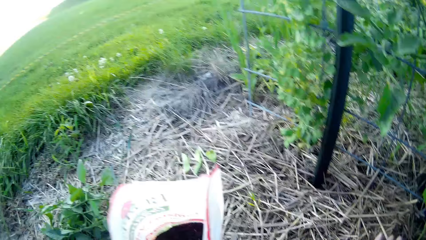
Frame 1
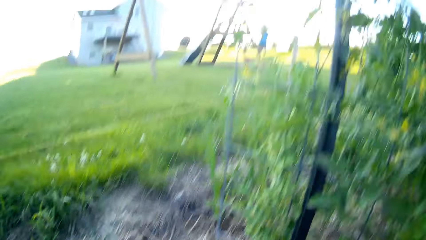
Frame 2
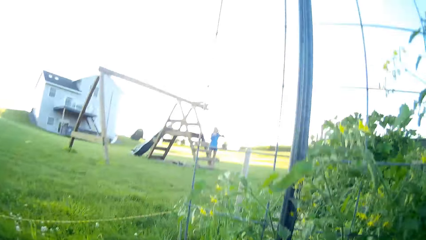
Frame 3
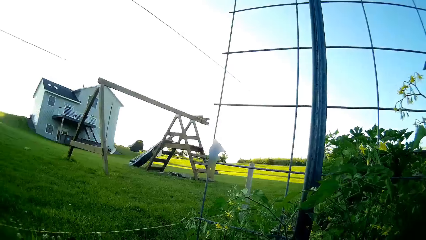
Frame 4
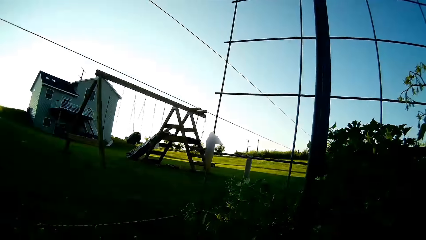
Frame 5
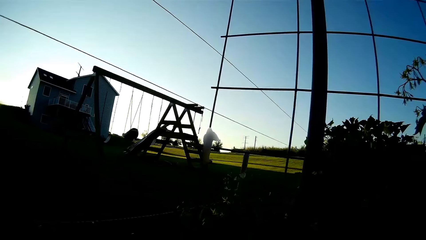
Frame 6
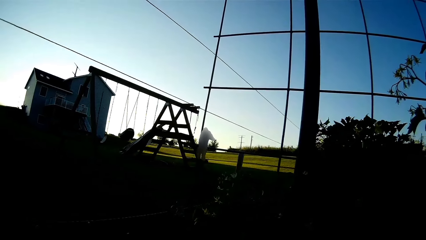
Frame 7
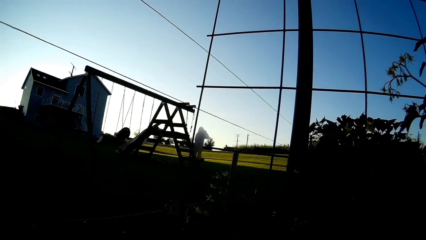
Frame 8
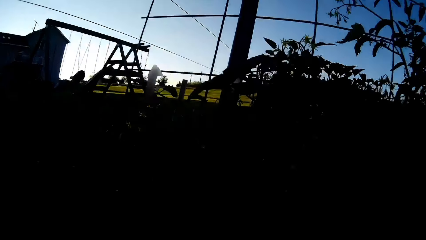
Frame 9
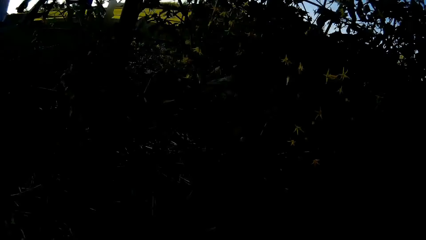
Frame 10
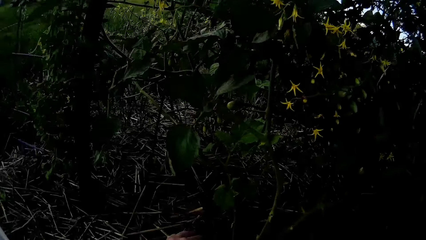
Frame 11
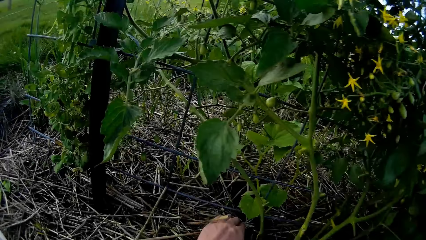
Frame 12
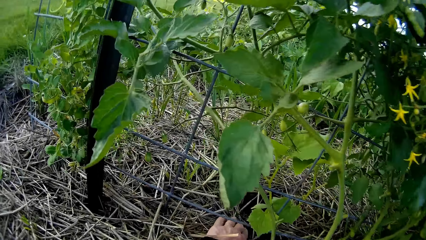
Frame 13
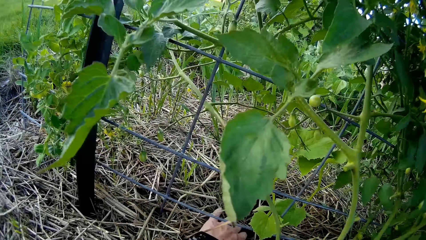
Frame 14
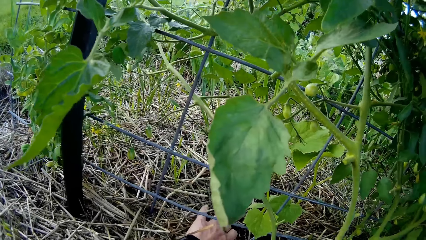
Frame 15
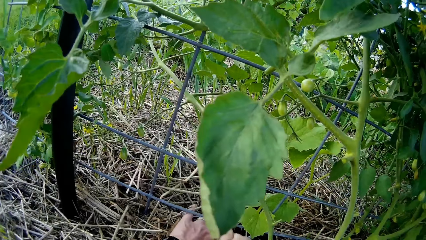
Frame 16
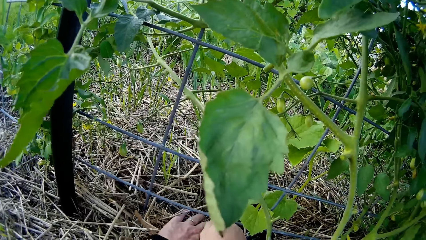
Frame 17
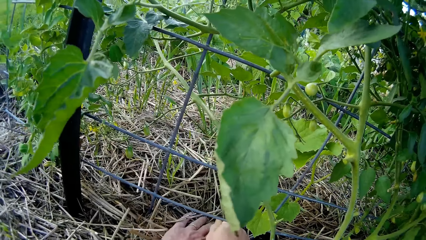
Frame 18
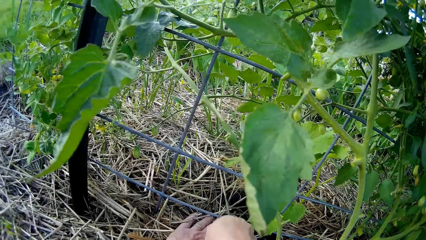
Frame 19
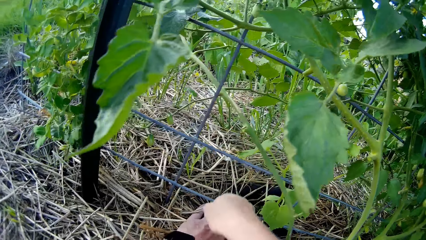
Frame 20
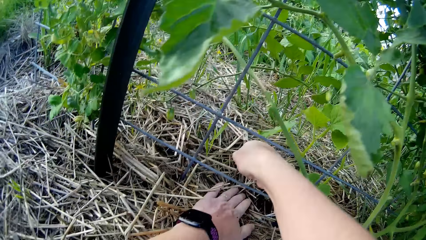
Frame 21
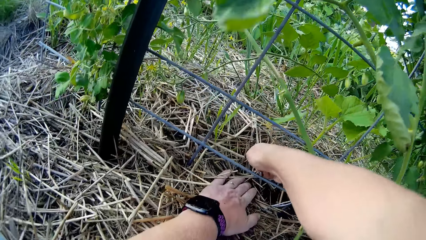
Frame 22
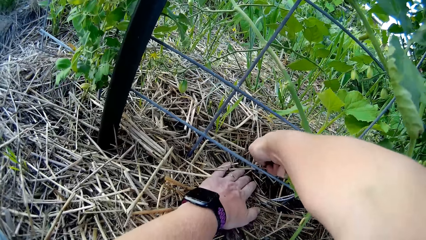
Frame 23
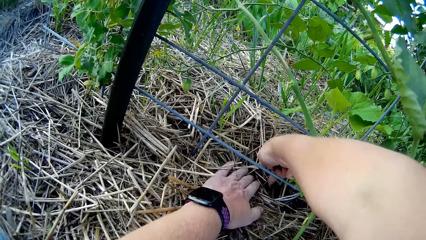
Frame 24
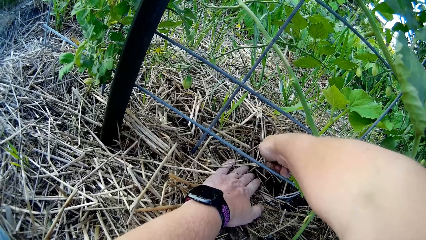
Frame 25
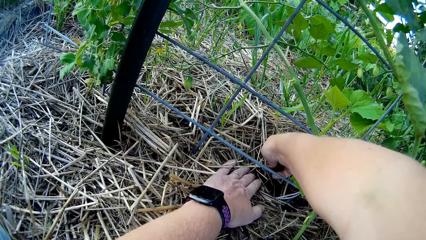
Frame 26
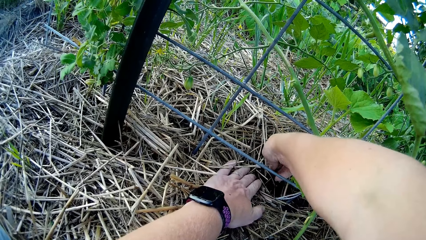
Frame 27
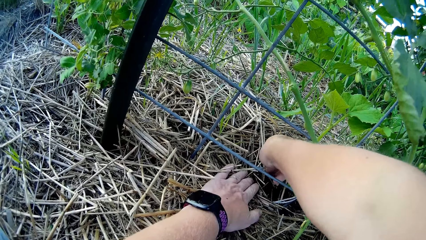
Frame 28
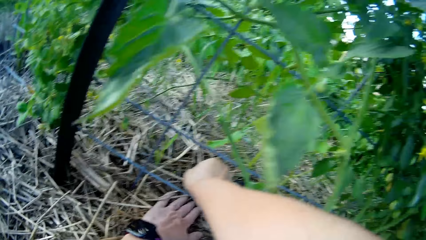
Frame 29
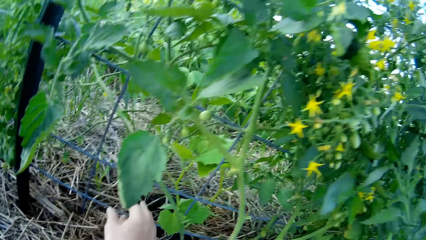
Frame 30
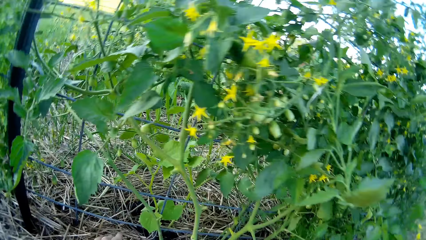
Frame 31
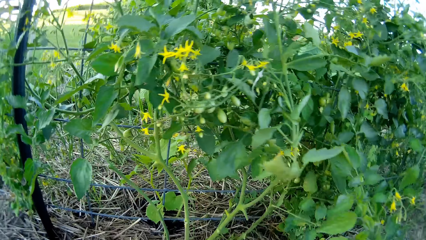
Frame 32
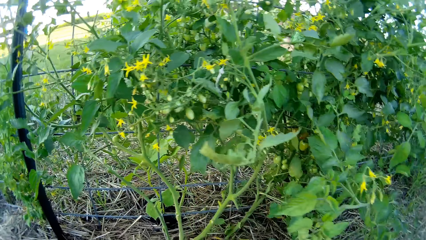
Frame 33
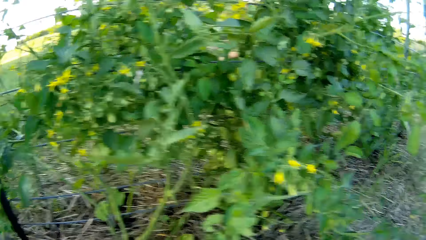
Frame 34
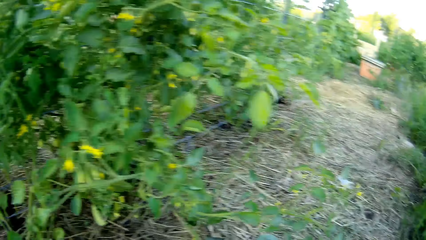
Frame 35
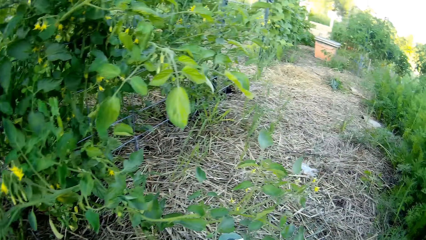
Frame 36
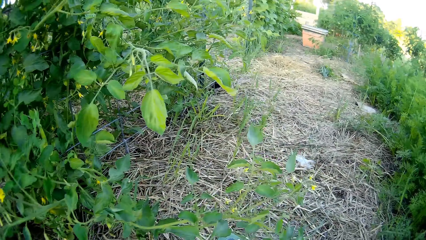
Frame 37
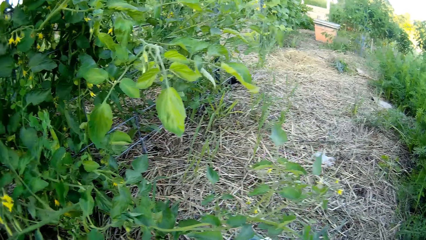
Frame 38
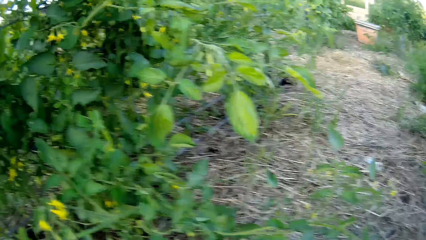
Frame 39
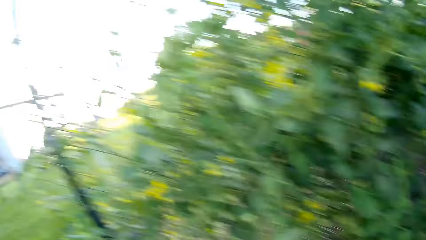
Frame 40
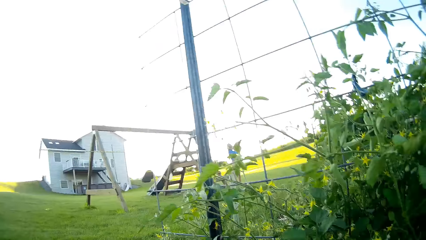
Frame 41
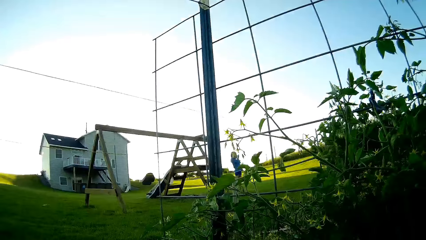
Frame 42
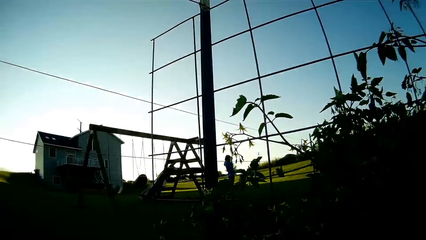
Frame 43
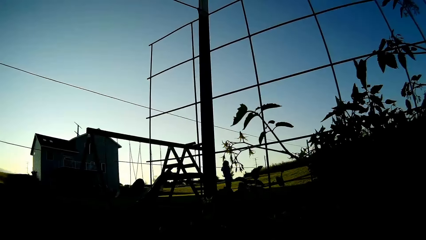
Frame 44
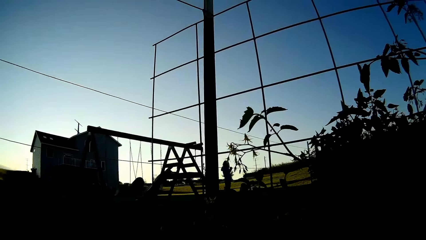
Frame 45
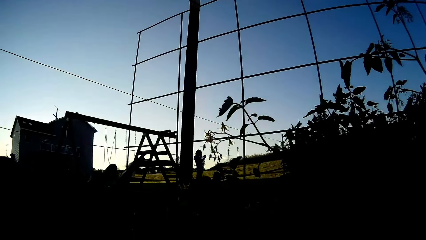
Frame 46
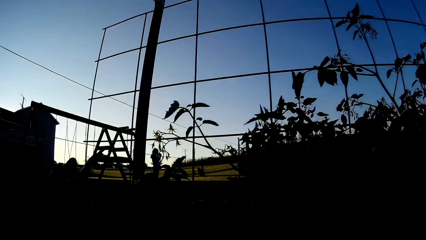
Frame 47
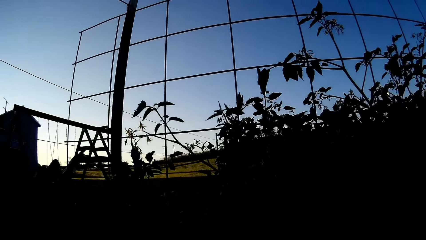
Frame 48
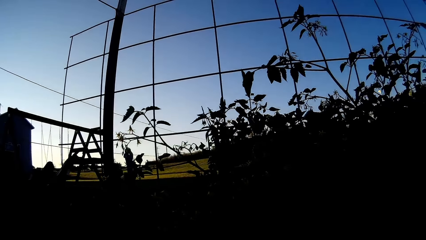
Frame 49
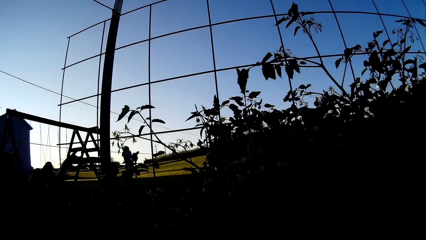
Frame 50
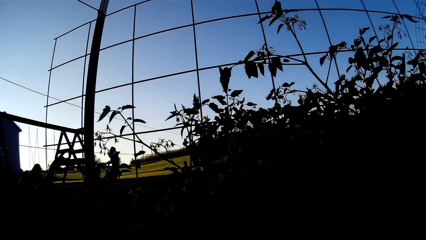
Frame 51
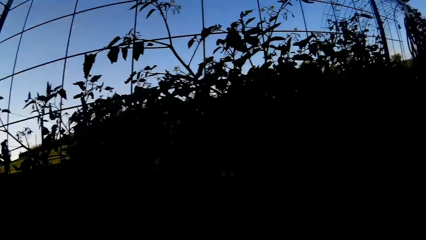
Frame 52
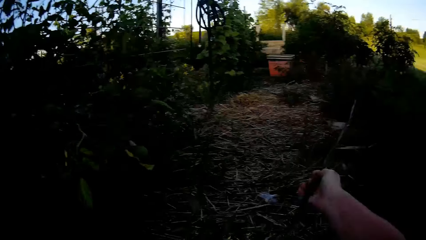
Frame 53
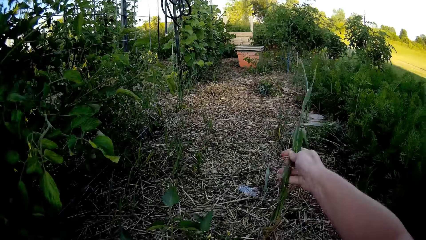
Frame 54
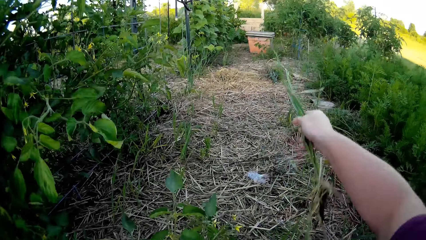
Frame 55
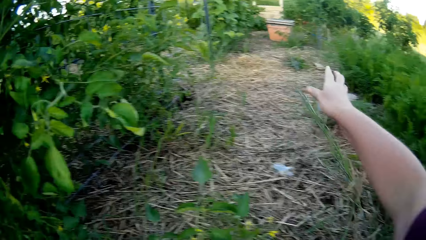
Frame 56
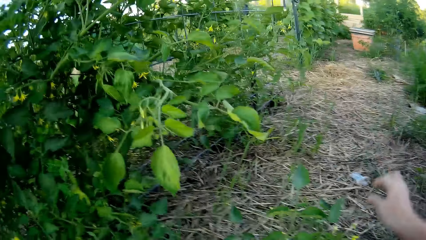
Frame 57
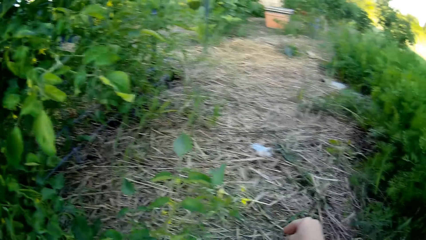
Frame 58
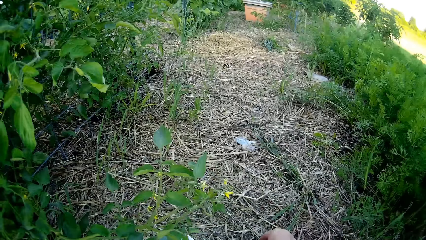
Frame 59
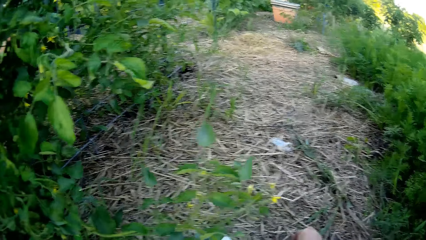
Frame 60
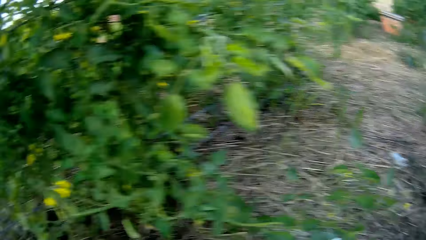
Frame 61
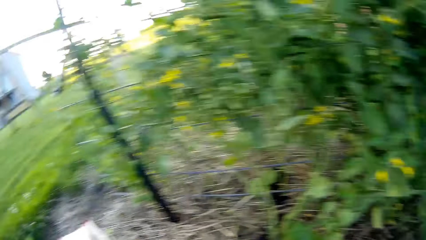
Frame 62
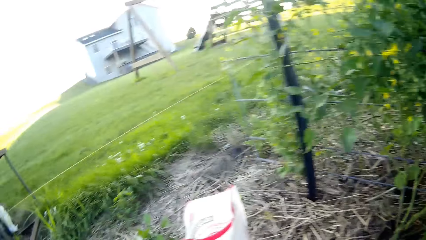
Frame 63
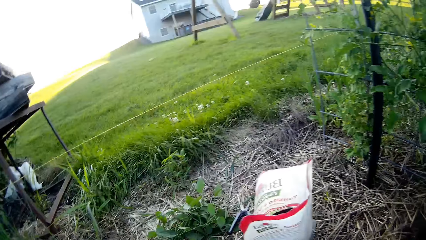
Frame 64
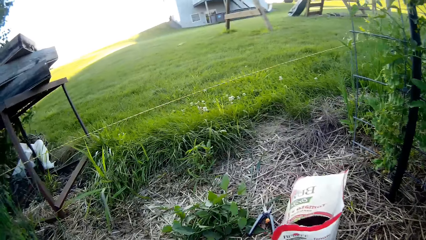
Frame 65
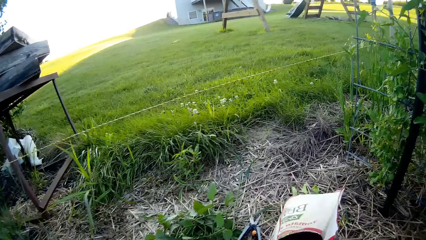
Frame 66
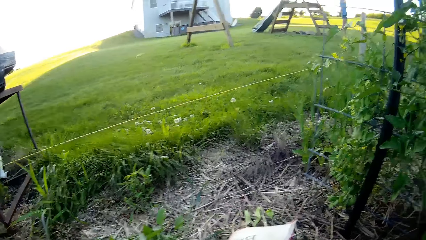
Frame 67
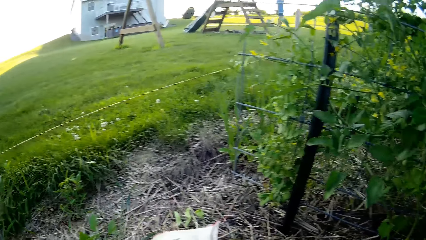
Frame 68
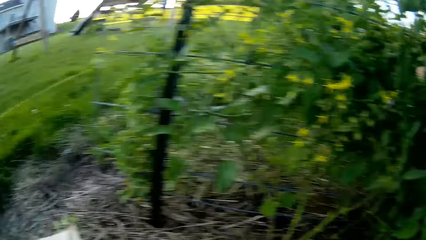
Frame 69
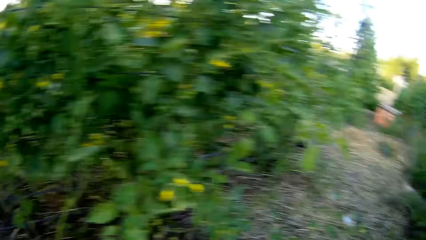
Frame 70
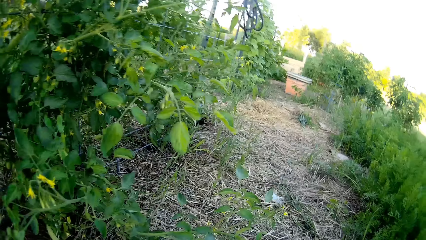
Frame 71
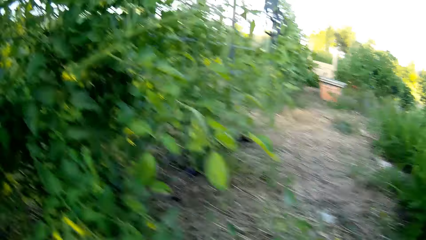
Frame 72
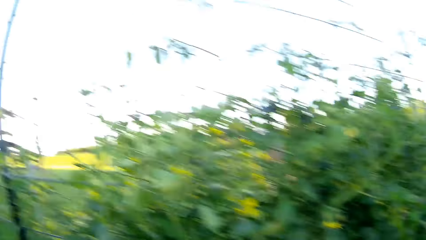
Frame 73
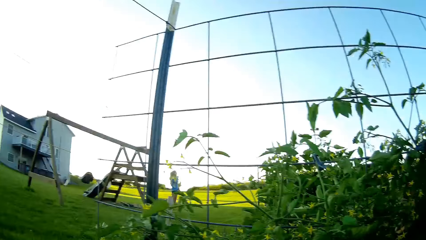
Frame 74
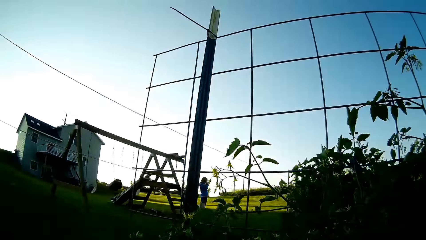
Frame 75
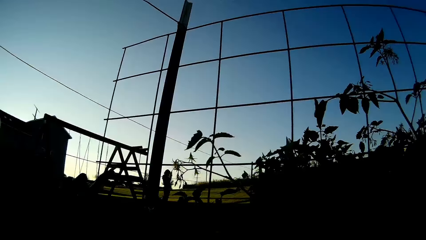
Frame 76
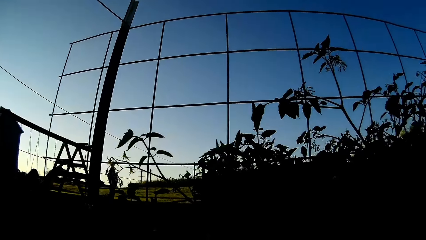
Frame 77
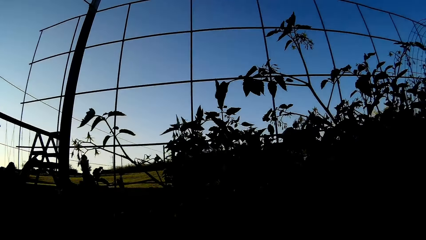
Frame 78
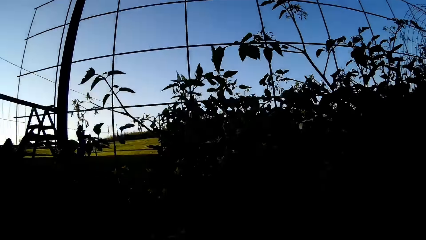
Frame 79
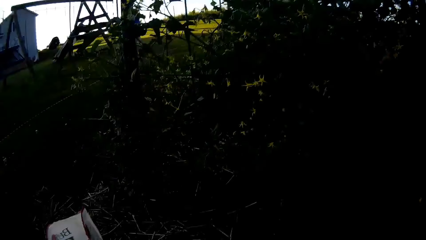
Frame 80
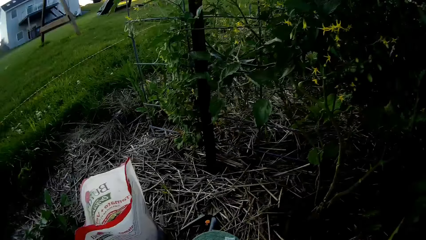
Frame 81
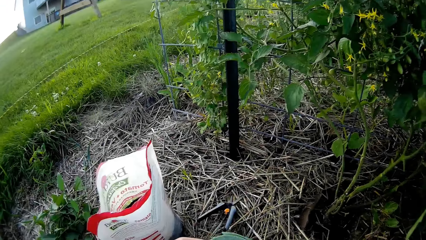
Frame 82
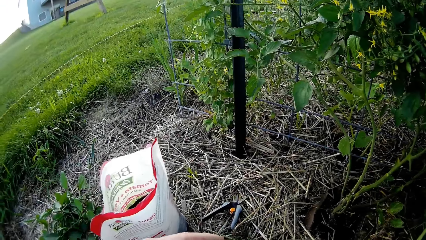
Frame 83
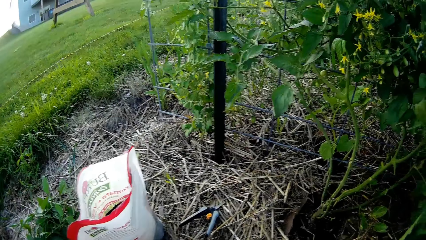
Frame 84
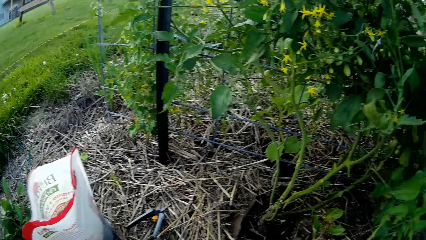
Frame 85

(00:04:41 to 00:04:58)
The camera wearer looks at a person. They smear grains around the plant. The person stands in the compound. The camera wearer looks around the garden. They throw grass on the ground.
